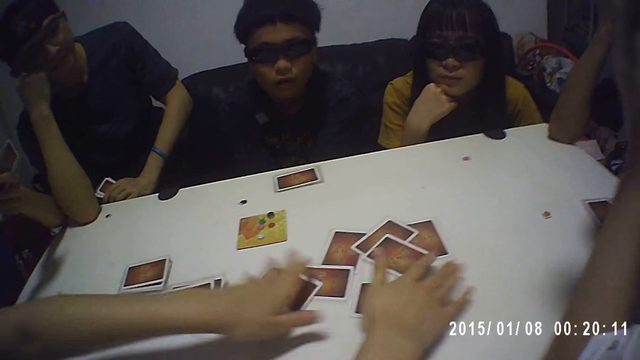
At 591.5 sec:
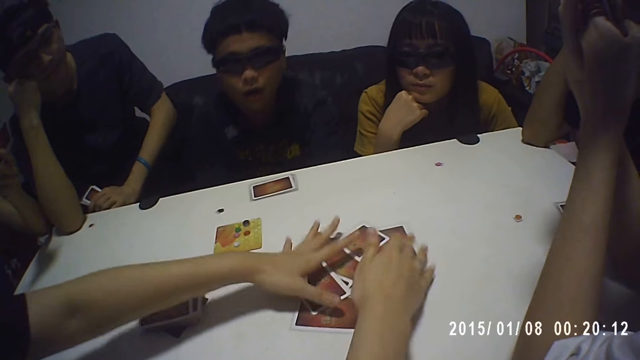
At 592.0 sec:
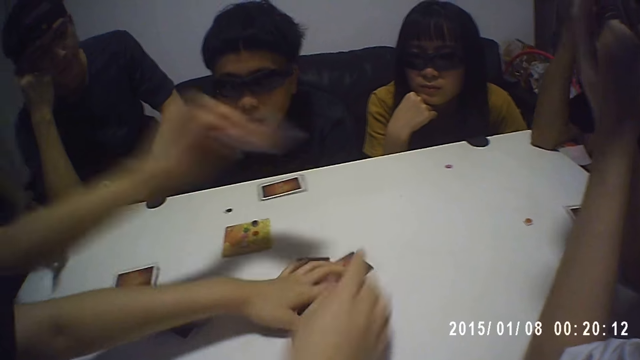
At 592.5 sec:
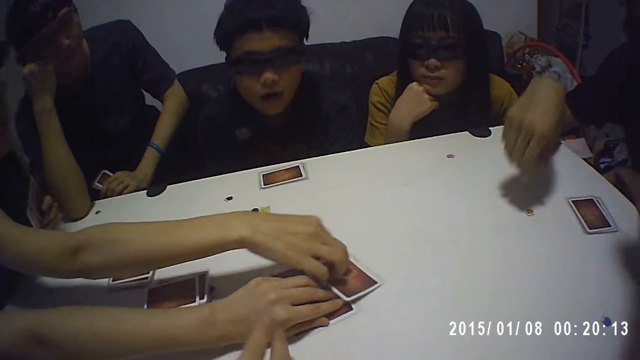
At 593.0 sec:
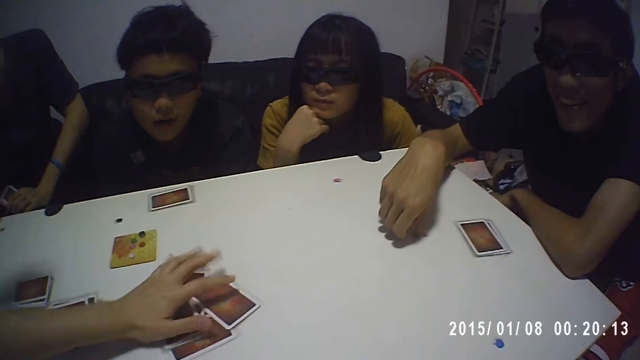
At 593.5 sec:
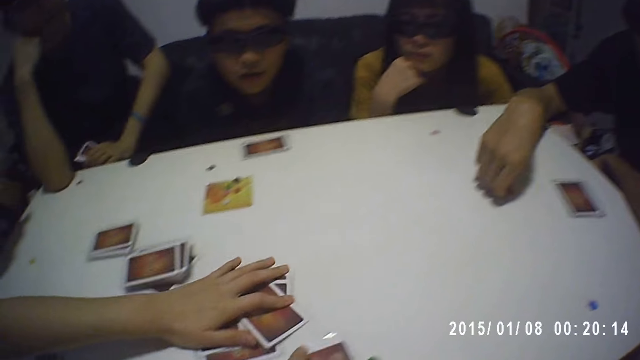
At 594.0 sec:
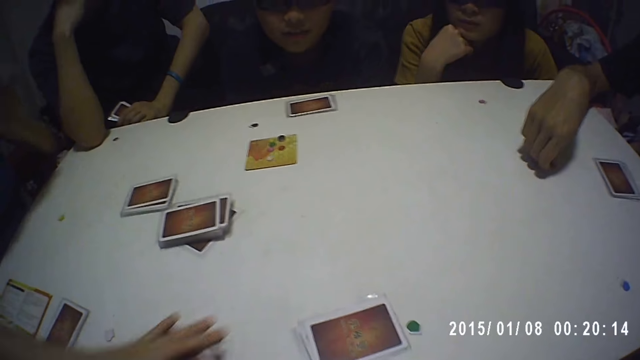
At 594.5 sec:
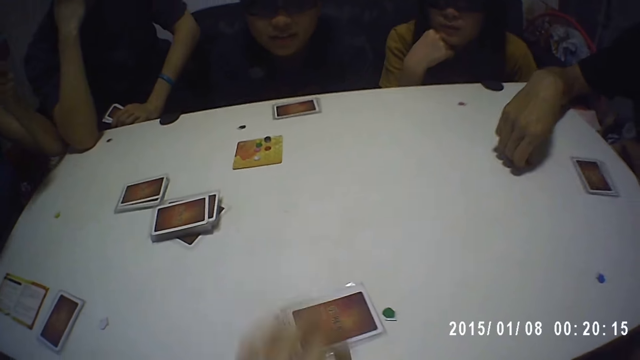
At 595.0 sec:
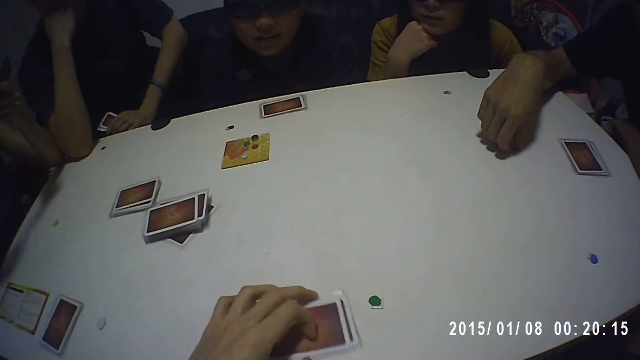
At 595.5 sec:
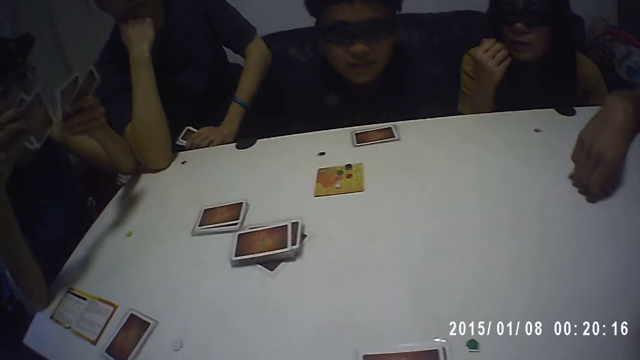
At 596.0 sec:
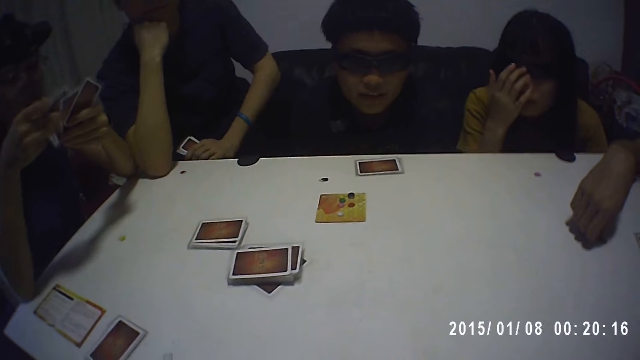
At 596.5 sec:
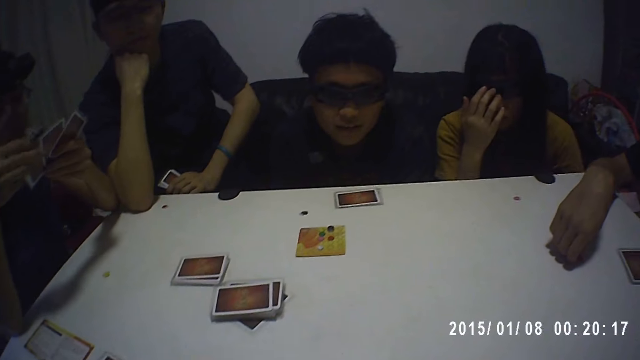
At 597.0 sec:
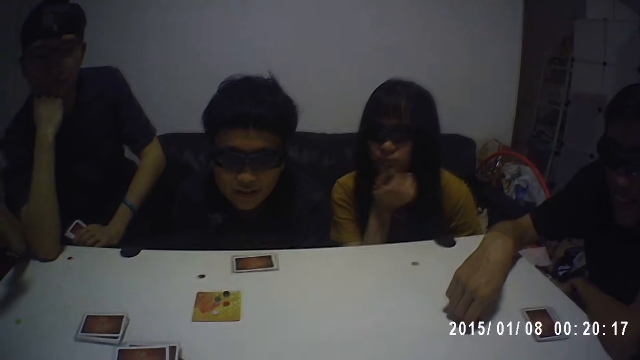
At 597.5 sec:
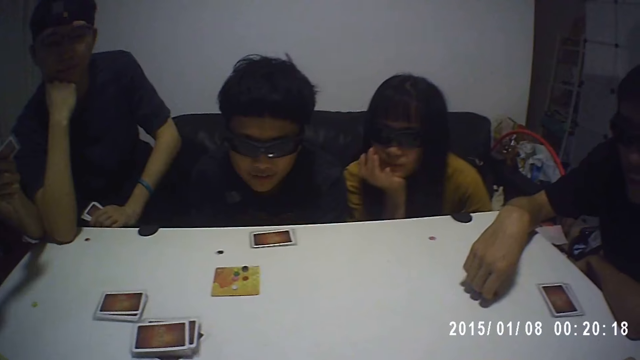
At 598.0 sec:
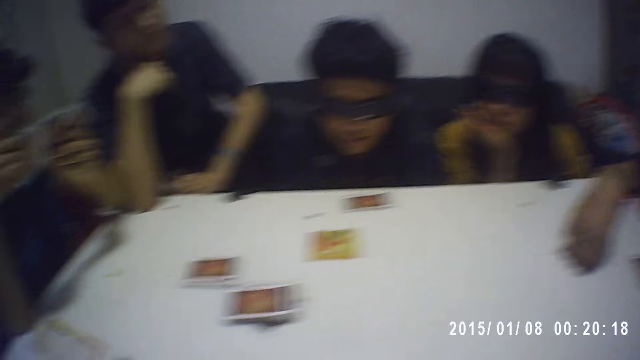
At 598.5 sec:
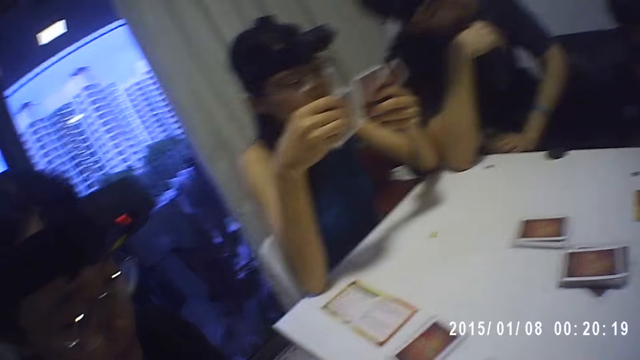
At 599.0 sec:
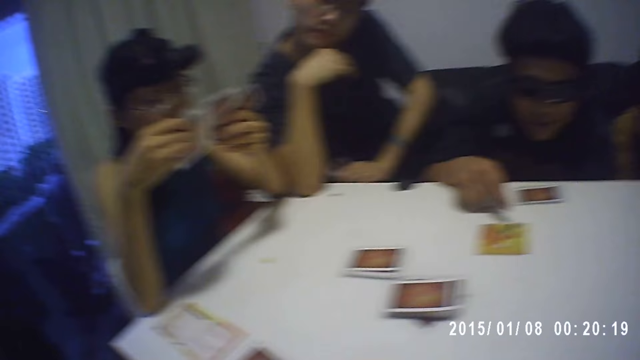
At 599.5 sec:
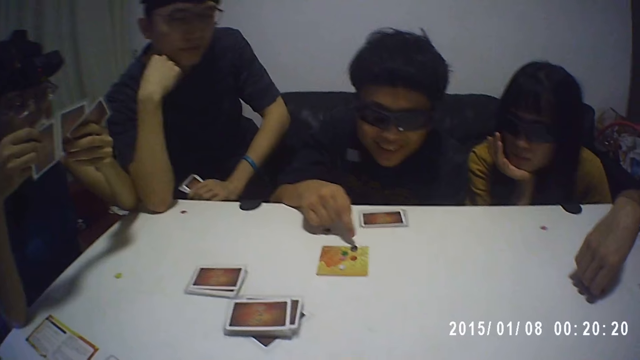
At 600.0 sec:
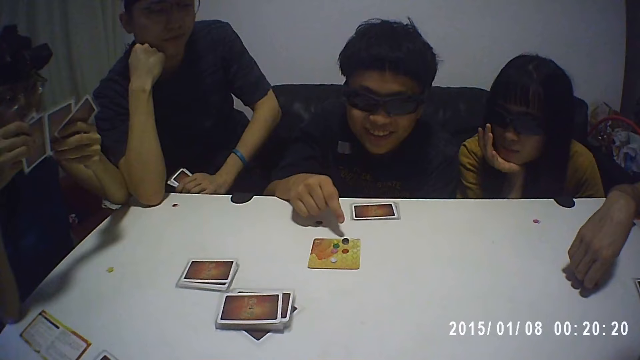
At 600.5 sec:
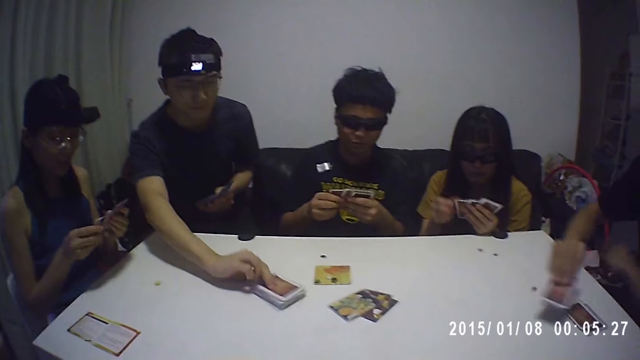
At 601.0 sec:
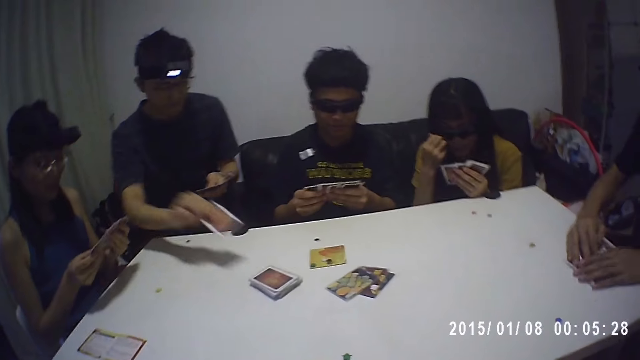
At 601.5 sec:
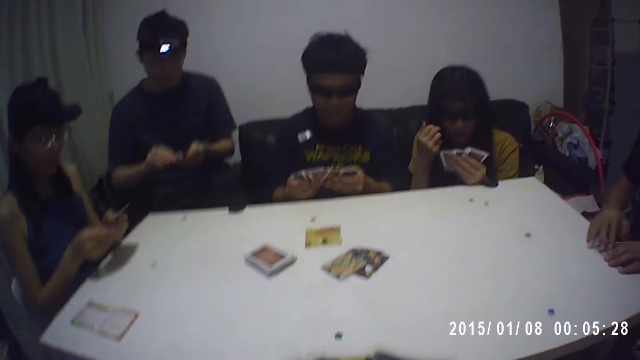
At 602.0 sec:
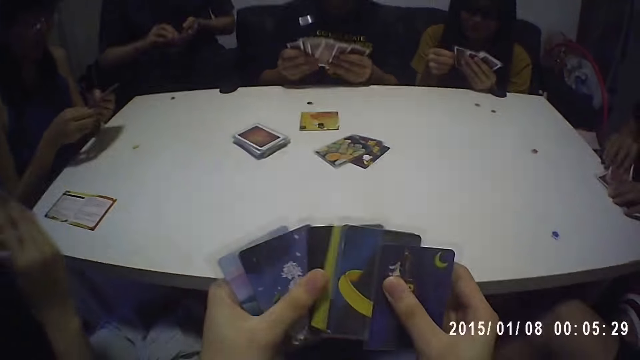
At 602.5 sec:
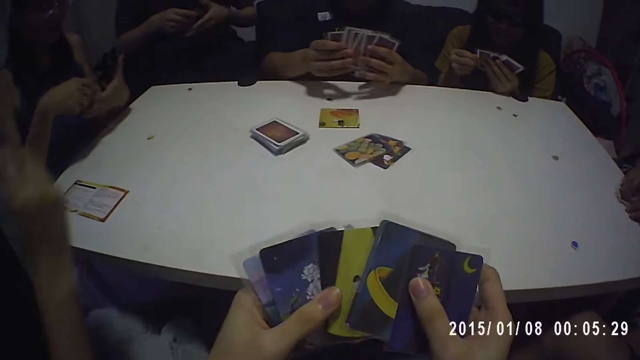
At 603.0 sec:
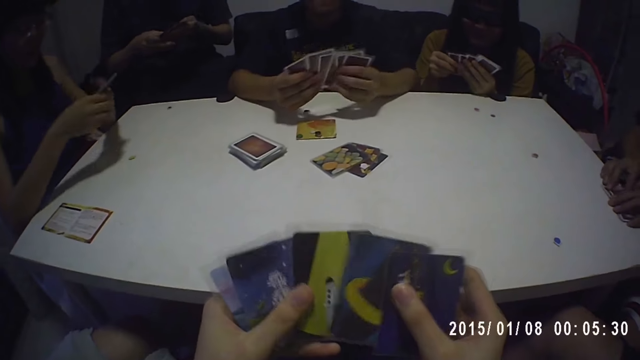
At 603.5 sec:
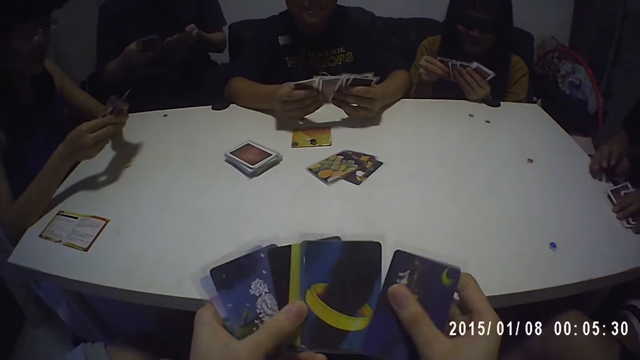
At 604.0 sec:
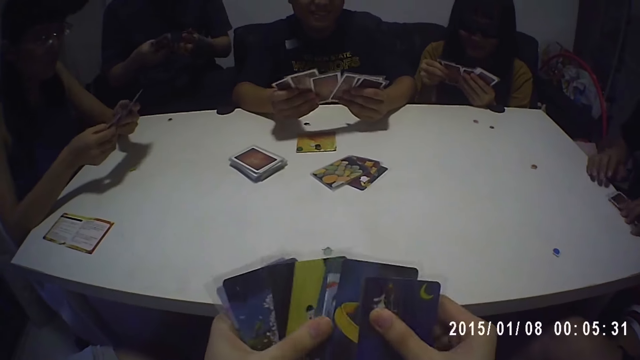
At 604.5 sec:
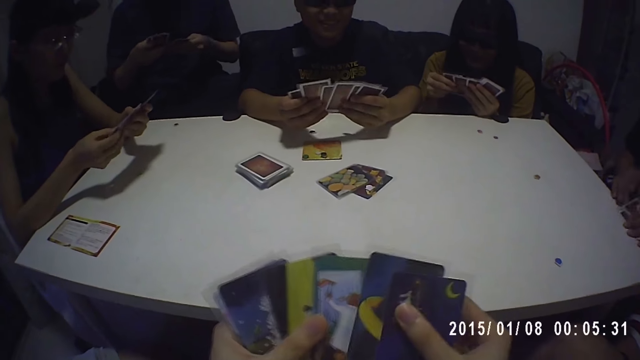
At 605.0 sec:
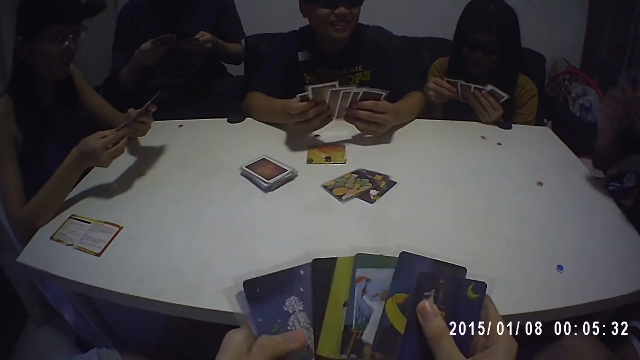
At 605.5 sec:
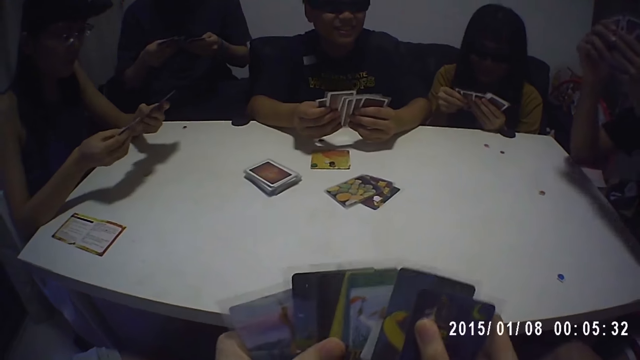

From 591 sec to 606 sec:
A woman gathers some cards on the table with her hands. The camera wearer collects cards on the table. The woman packs the cards on the table with her left hand. The camera wearer looks around. A man takes a card from the stack of cards on the table with his right hand. Another man drops a card on the table with his right hand and packs some cards on the table with his hands. The camera wearer sorts cards.

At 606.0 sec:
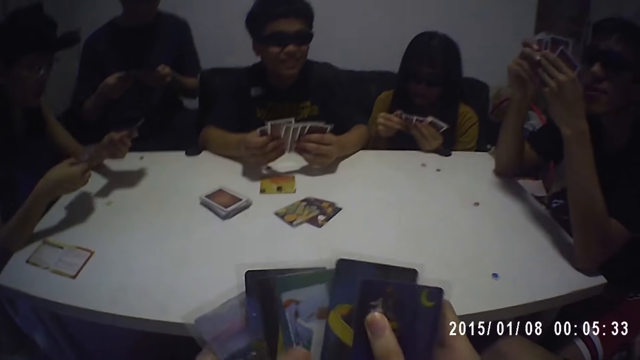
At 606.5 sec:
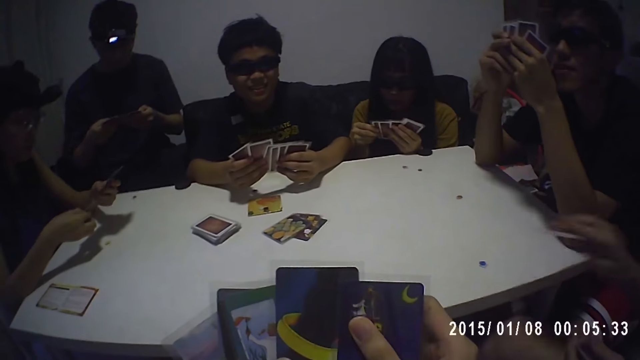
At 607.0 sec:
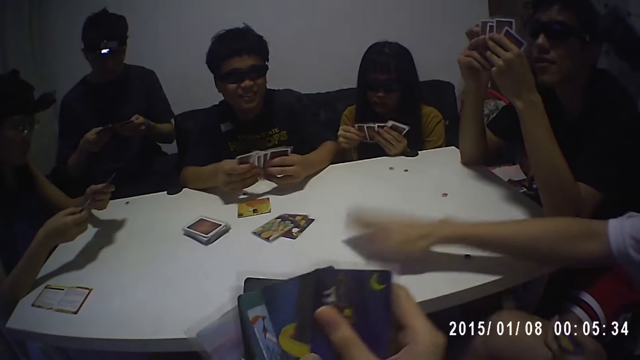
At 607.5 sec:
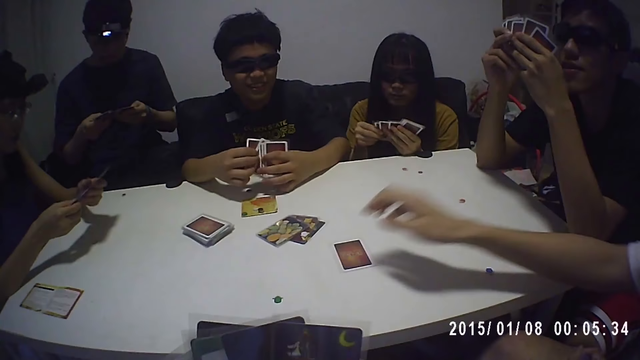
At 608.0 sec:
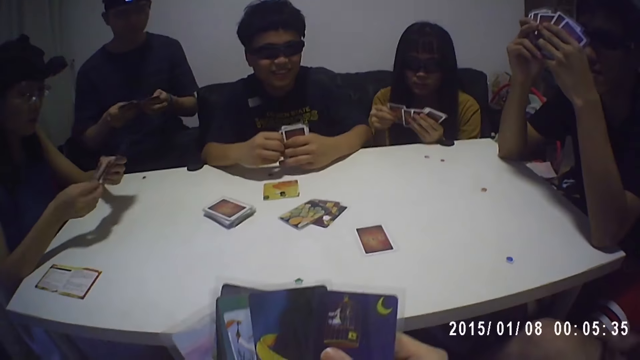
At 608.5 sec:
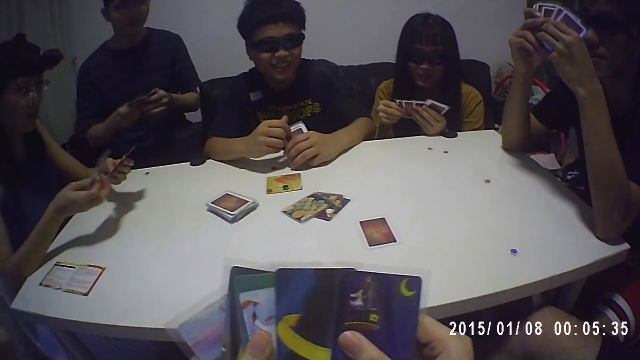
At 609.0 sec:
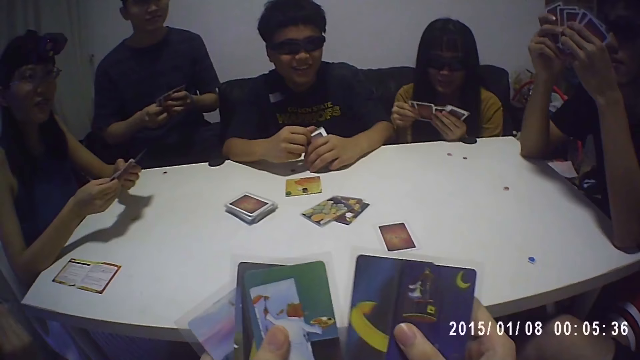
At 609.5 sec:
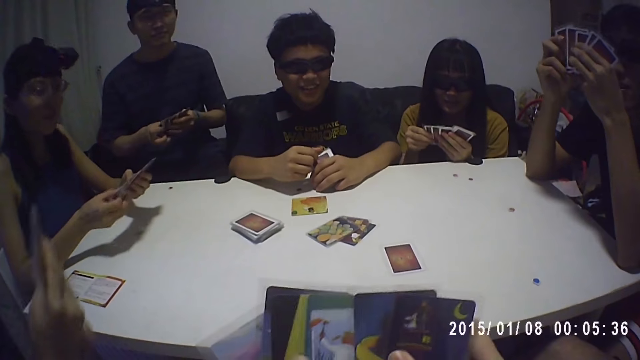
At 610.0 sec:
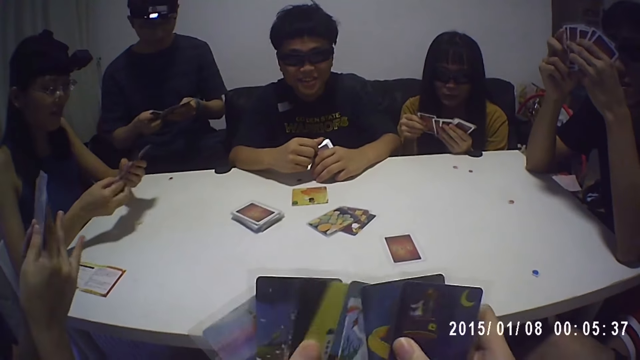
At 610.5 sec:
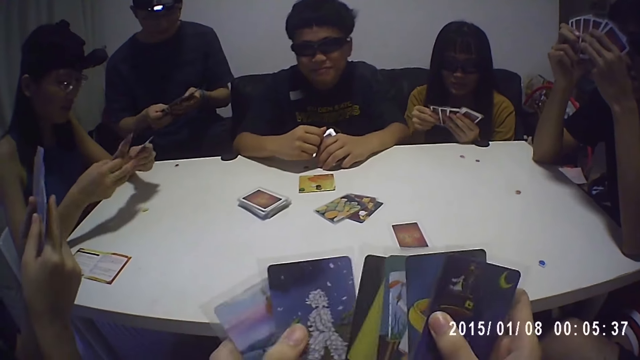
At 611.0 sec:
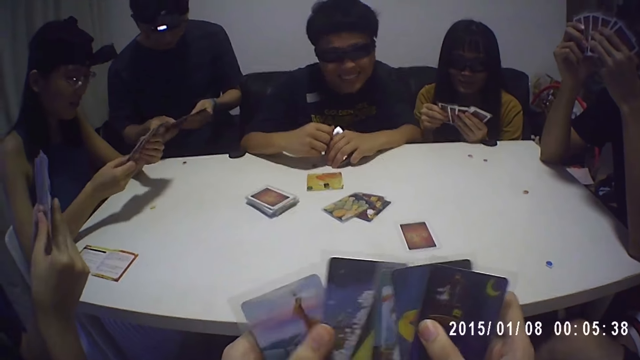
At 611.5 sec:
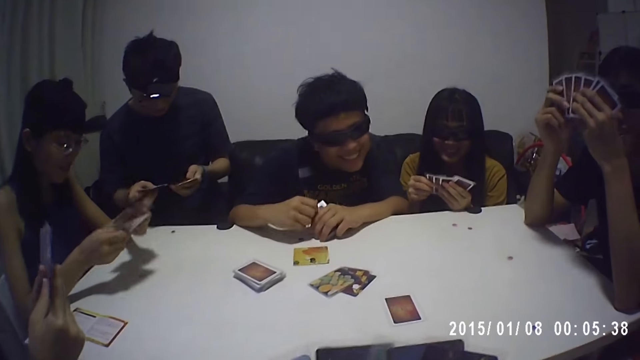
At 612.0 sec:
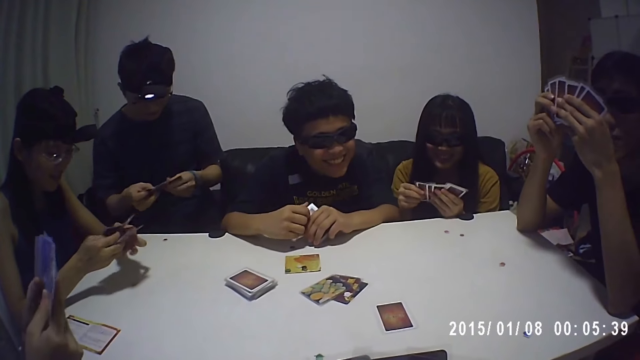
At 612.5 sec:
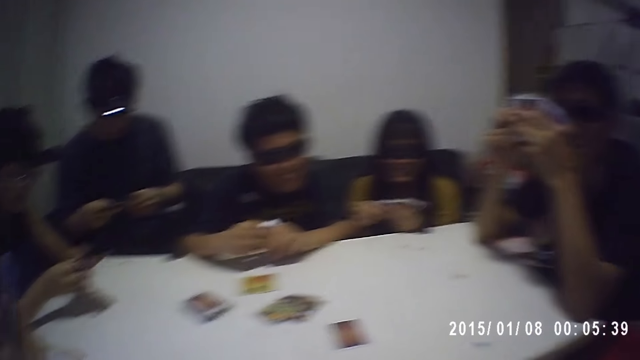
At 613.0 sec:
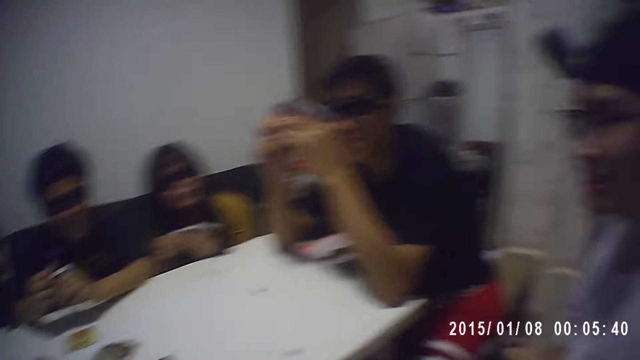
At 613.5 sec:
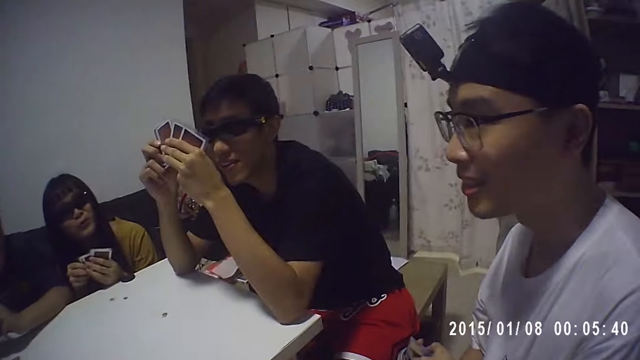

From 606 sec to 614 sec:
A man drops a card on the table with his right hand. A woman interacts with the camera wearer and the group of people.
